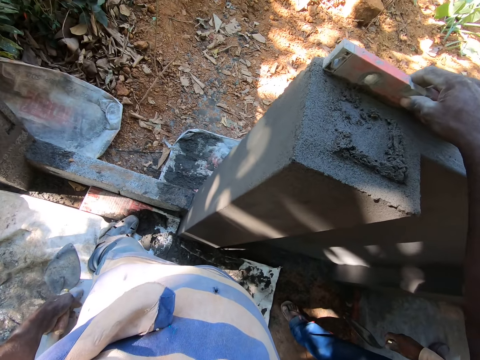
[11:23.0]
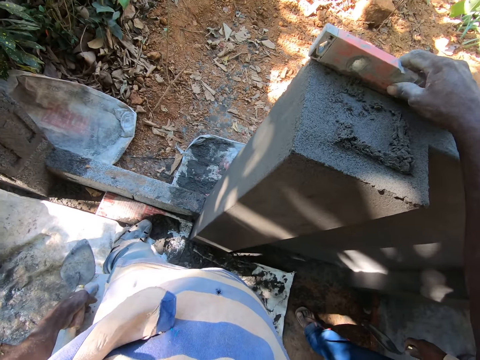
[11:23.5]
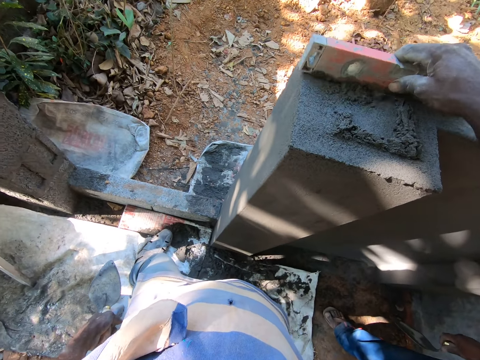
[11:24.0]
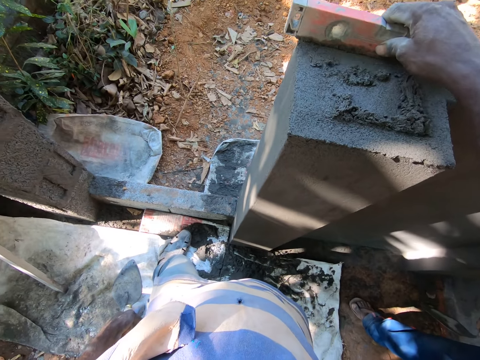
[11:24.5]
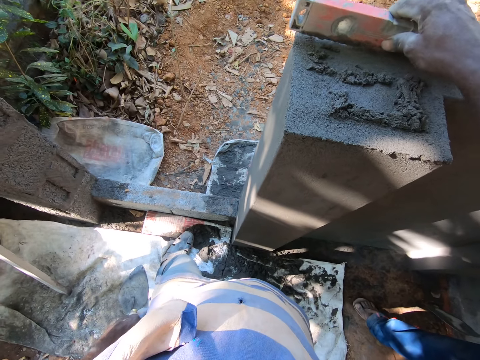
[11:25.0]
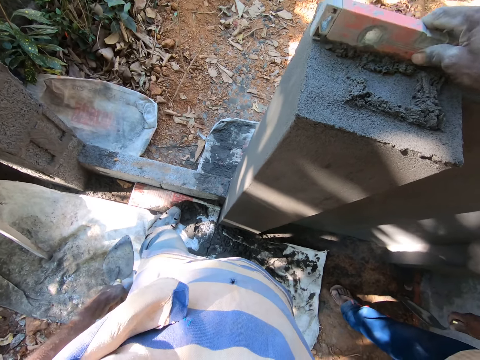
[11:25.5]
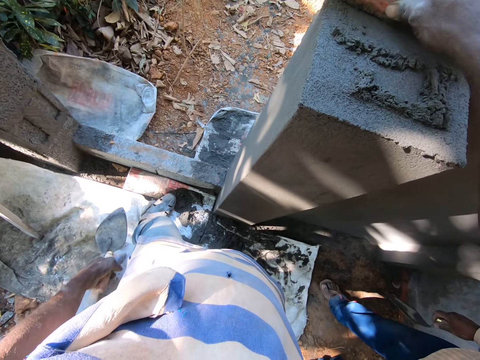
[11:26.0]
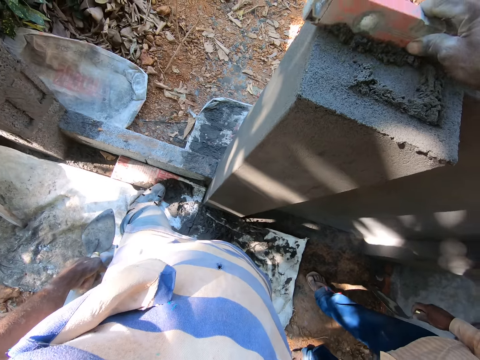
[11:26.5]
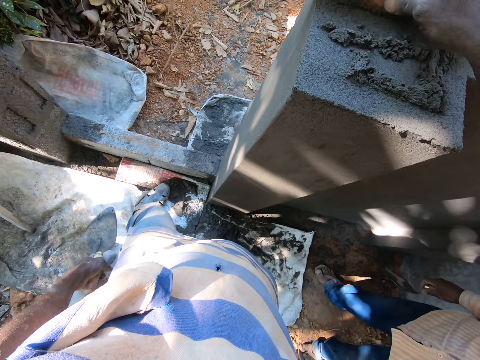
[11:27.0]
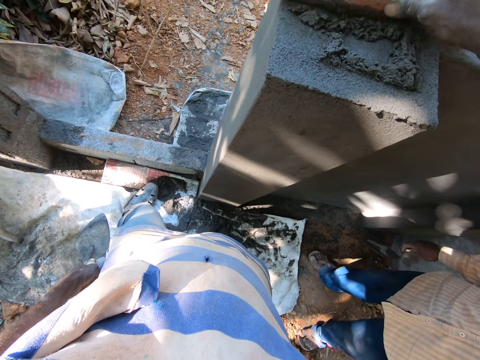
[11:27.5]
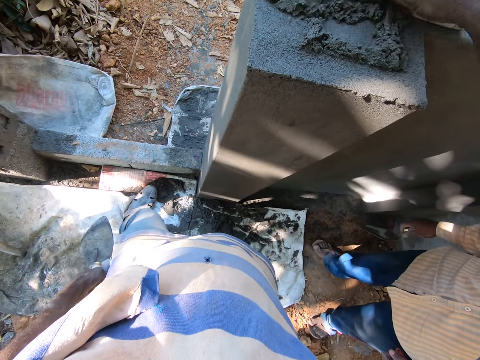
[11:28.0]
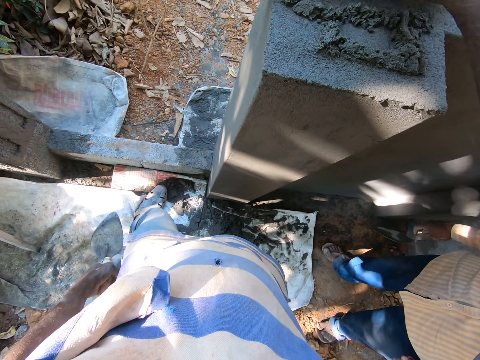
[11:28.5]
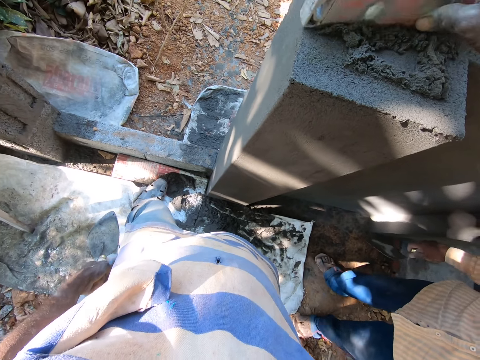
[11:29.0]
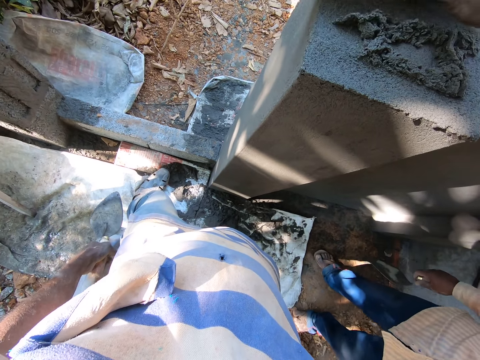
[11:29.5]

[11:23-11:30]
The camera wearer moves the concrete with the spirit level.

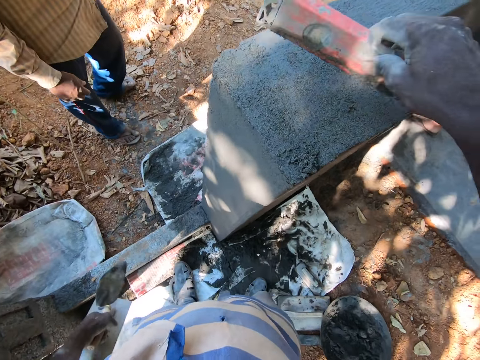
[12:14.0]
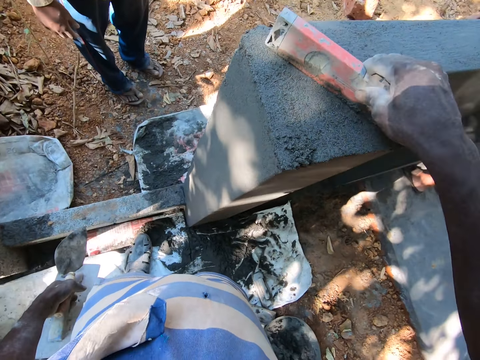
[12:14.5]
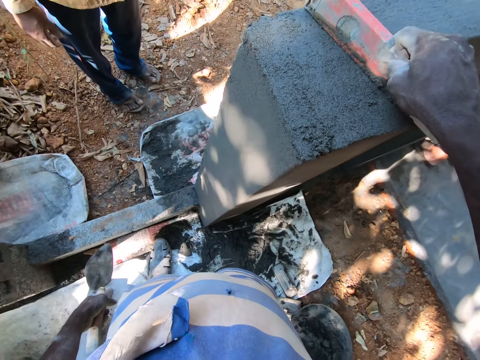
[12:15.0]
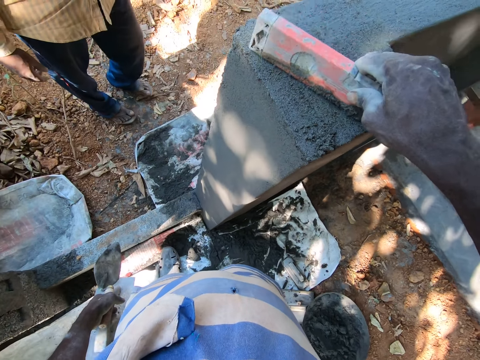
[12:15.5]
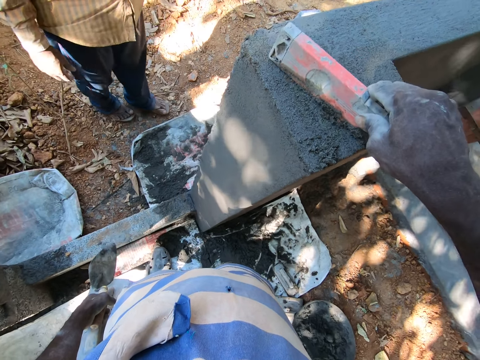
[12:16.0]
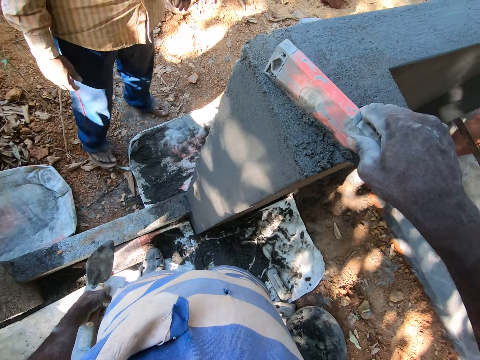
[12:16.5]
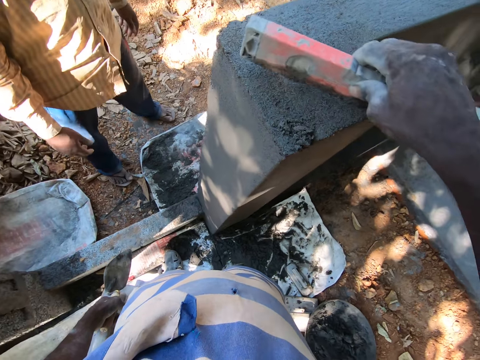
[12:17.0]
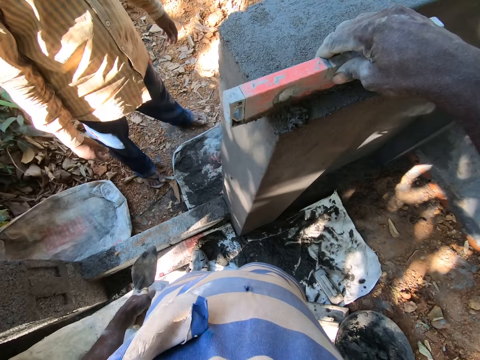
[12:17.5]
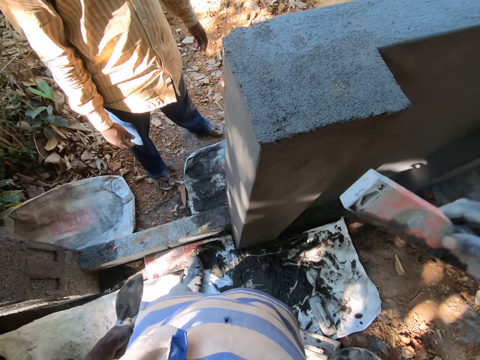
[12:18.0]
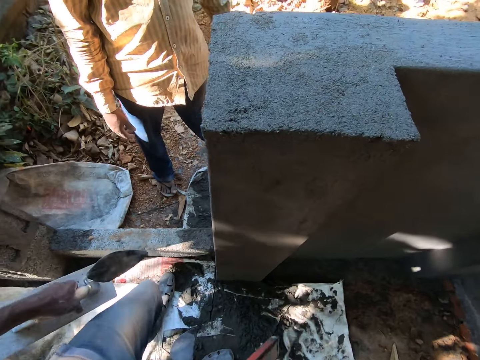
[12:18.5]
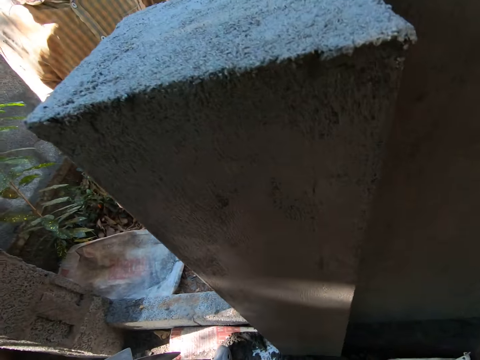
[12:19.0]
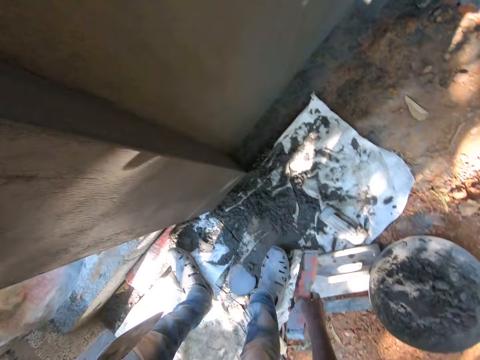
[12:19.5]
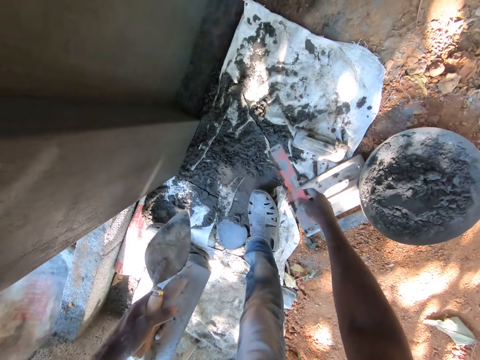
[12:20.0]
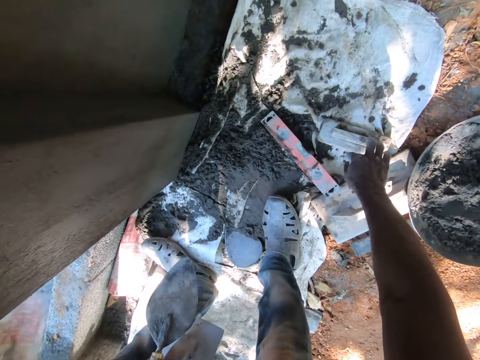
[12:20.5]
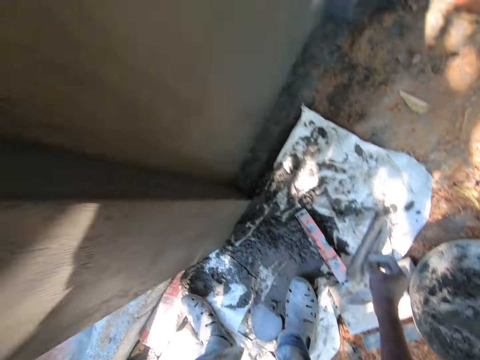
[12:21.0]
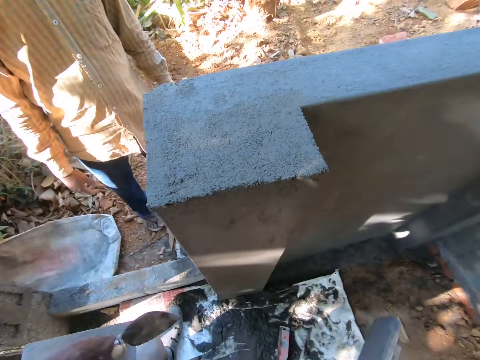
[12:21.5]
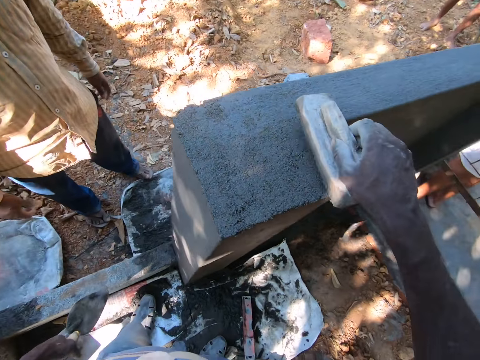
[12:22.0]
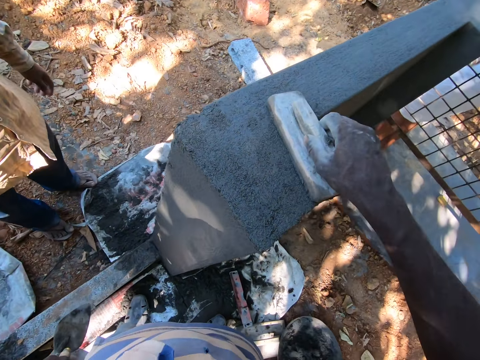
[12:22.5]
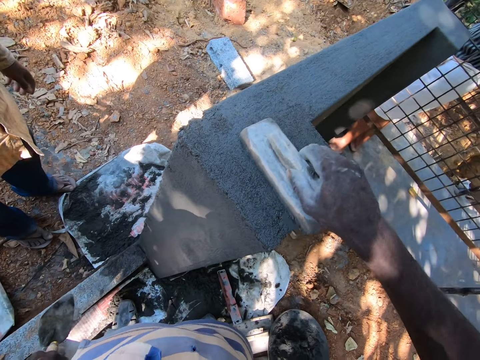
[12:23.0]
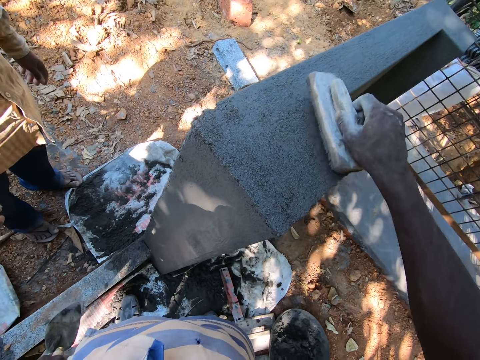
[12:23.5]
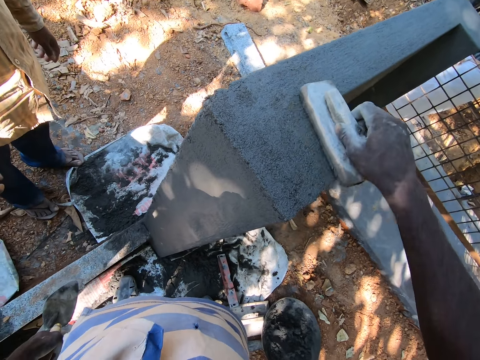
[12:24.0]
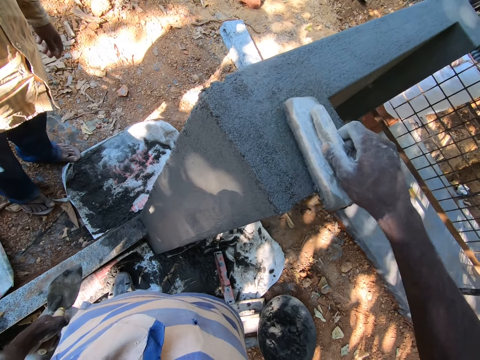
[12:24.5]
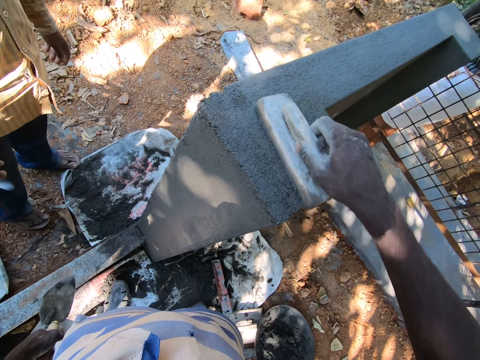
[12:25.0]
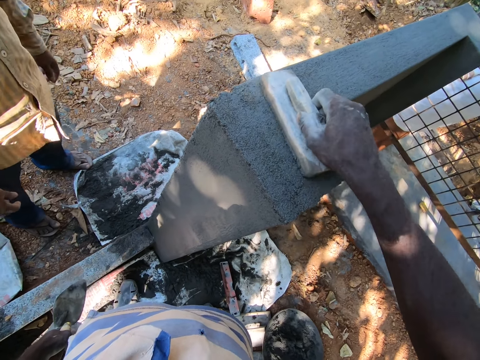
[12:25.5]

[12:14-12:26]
The camera wearer smoothens the concrete wall with the spirit level. He drops the level on the ground with his right hand. He picks up a wooden level trowel from the ground with his right hand. He levels the wall with the wooden level trowel in his right hand.

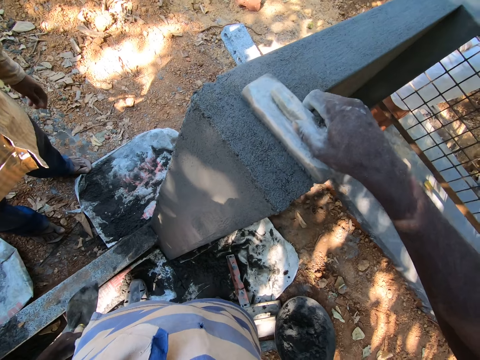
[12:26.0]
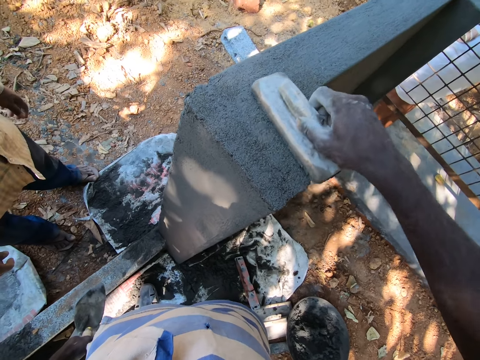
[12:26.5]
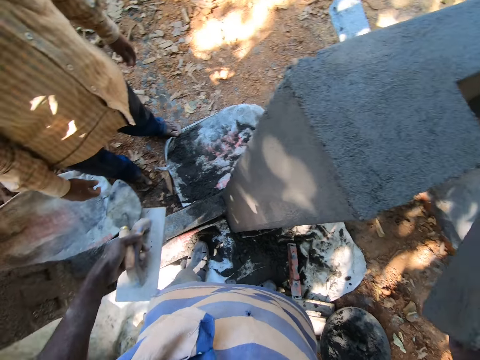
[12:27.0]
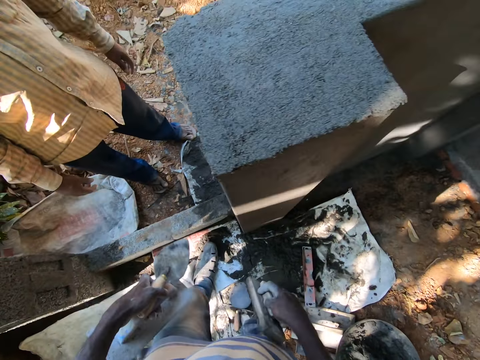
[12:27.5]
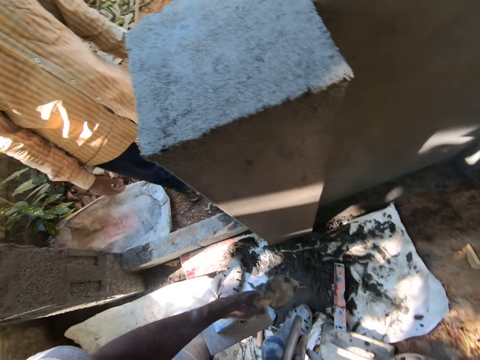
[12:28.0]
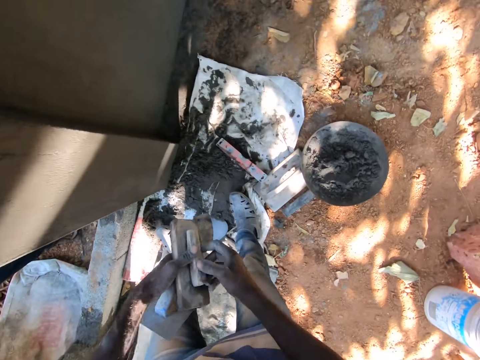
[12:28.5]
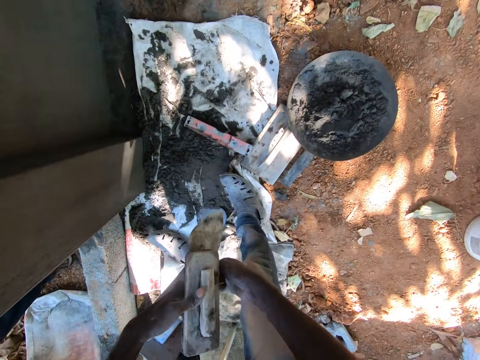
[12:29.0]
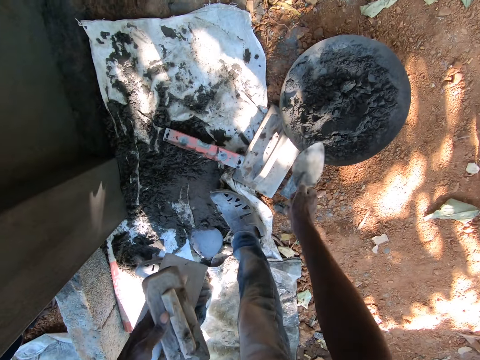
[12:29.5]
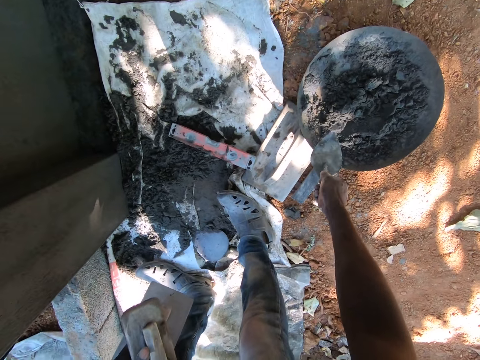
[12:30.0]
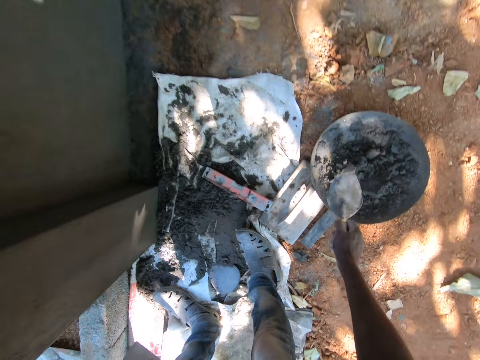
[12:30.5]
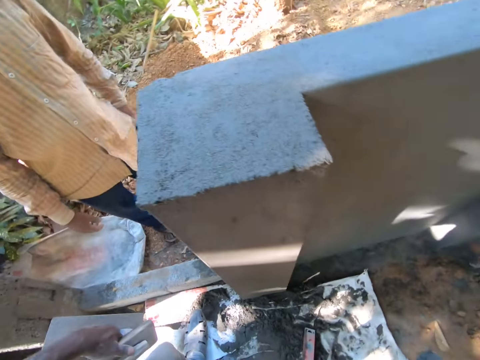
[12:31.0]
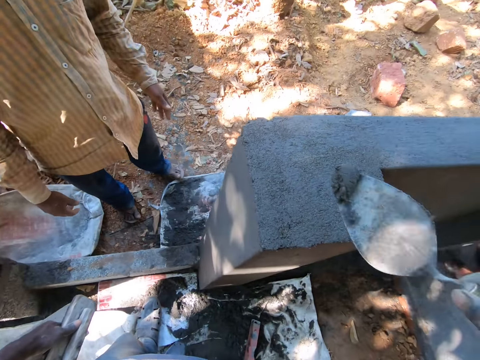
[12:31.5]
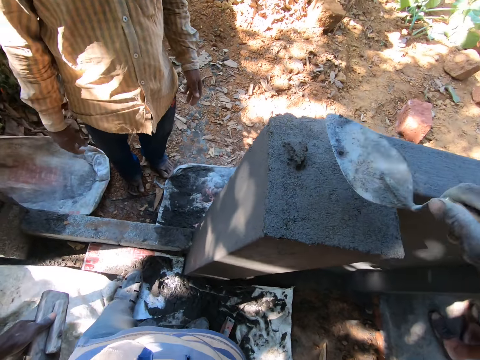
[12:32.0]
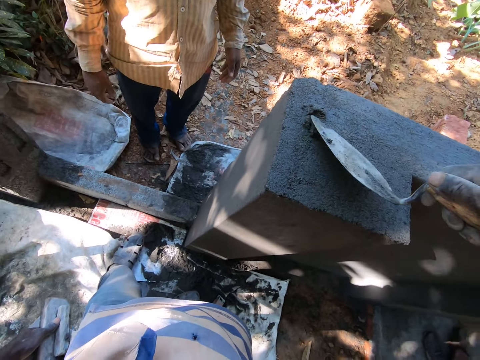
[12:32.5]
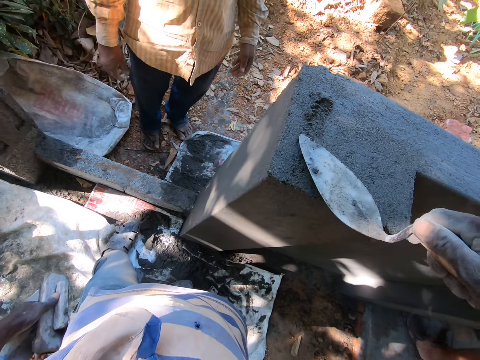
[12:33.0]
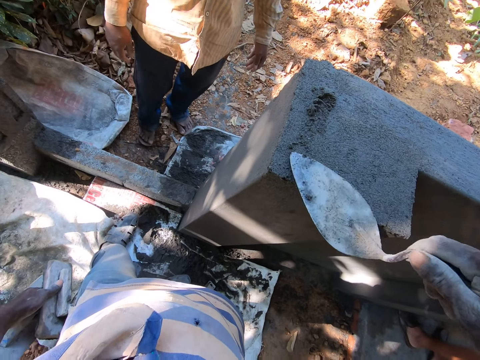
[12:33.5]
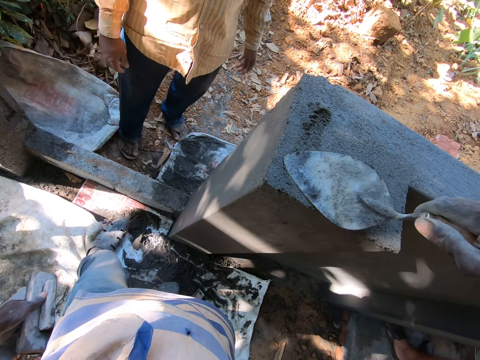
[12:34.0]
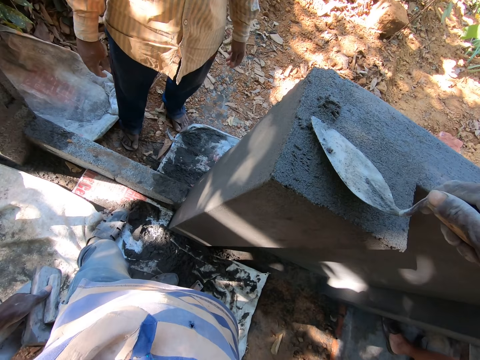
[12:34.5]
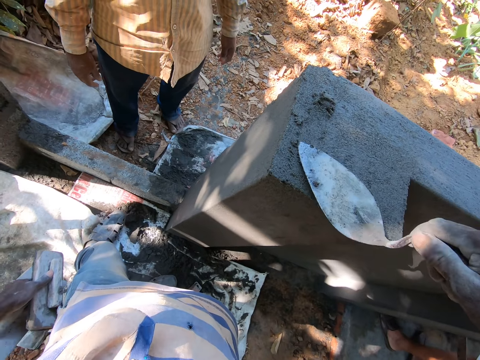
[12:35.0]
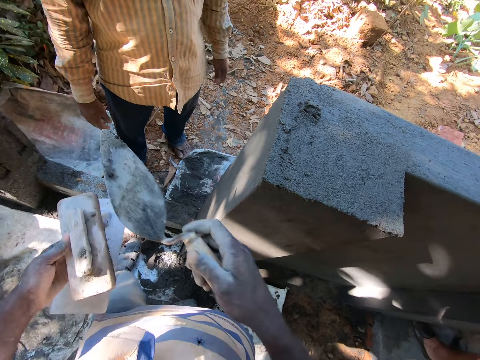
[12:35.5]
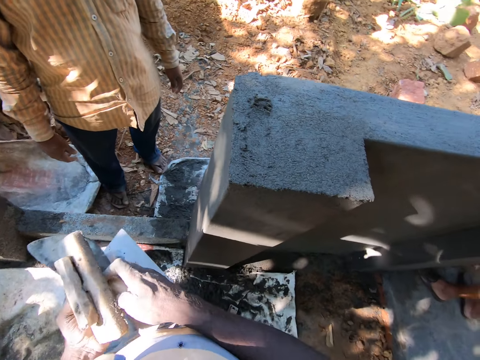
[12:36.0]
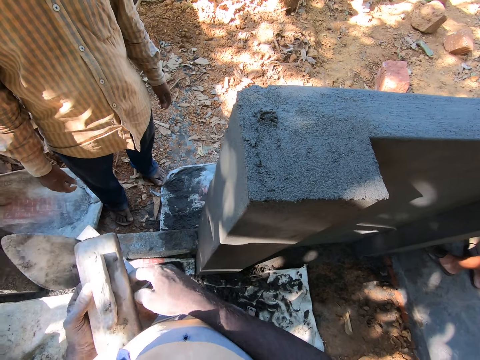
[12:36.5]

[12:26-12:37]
The camera wearer passes the wooden level trowel from his right hand to his left hand. He passes the hand trowel from his left hand to his right hand. He takes the cement mixture from the hand pan with the hand trowel in his right hand. He plasters the wall with the cement mixture in the hand trowel in his right hand. He smoothens the concrete with the trowel. He passes the hand trowel from his right hand to his left hand.
